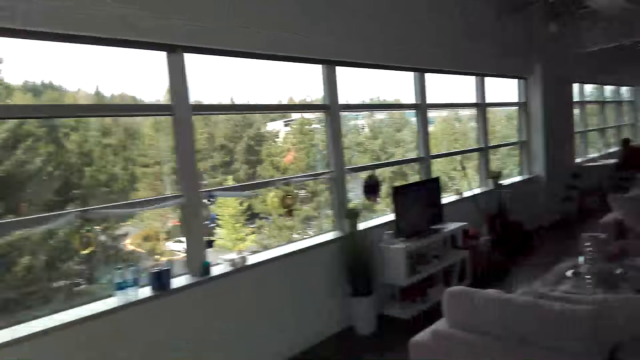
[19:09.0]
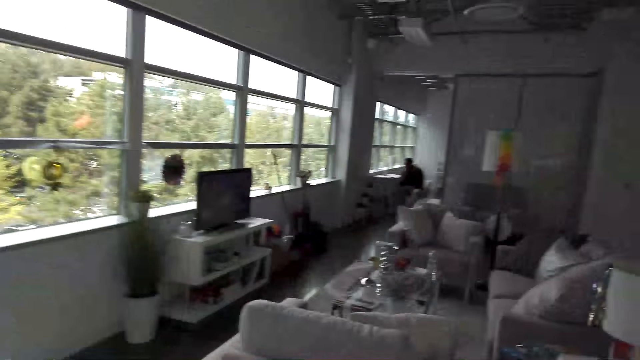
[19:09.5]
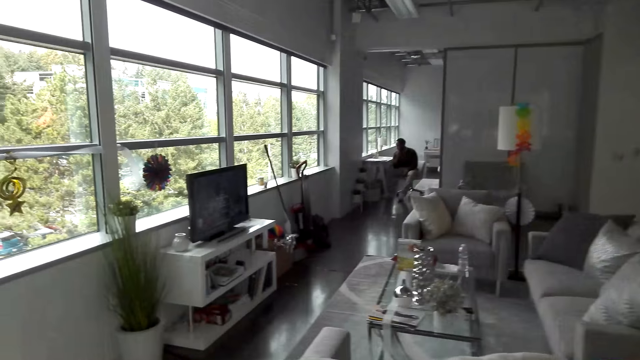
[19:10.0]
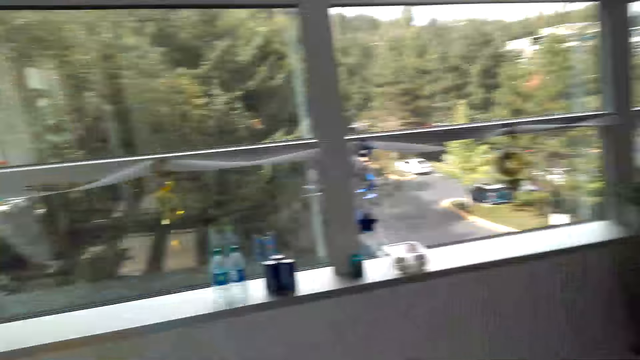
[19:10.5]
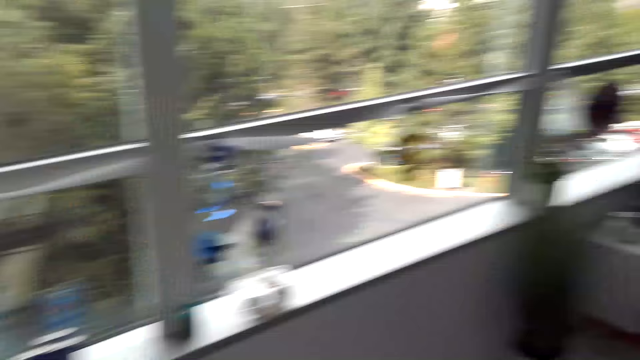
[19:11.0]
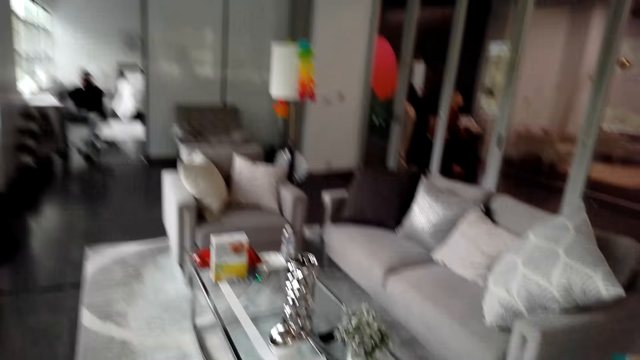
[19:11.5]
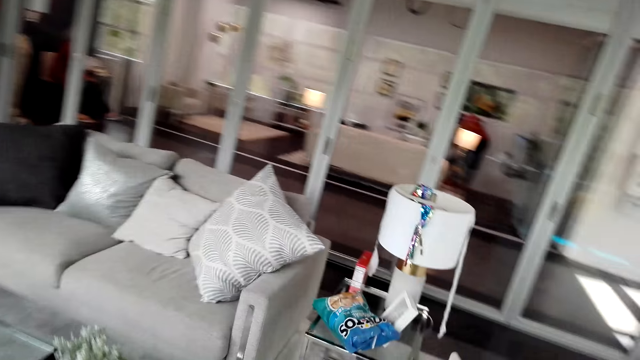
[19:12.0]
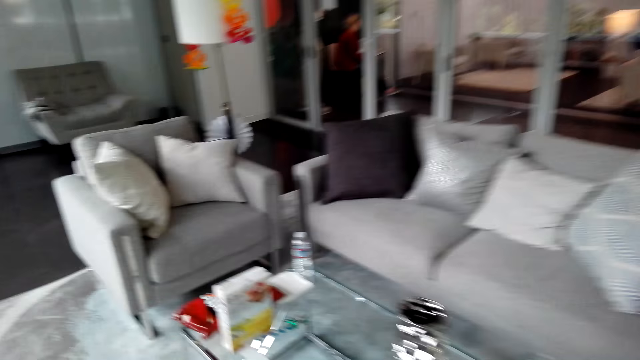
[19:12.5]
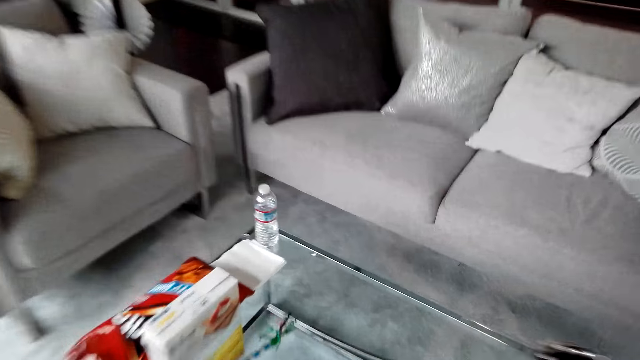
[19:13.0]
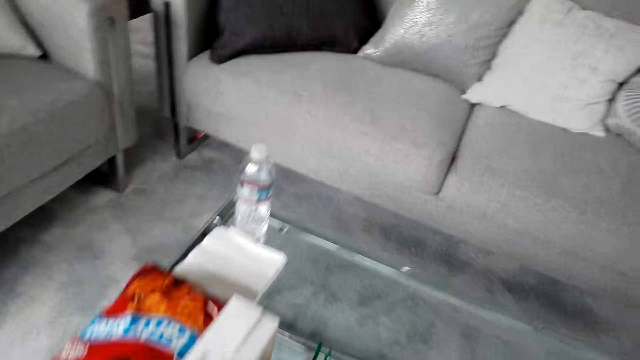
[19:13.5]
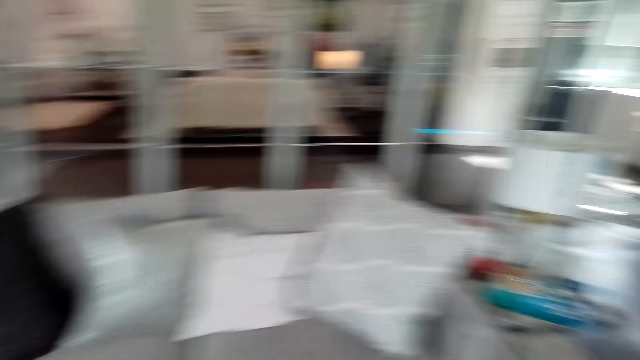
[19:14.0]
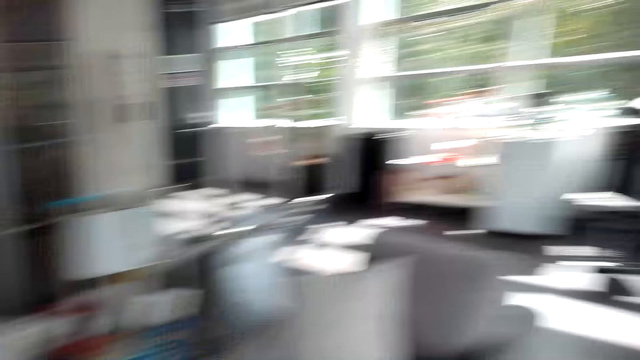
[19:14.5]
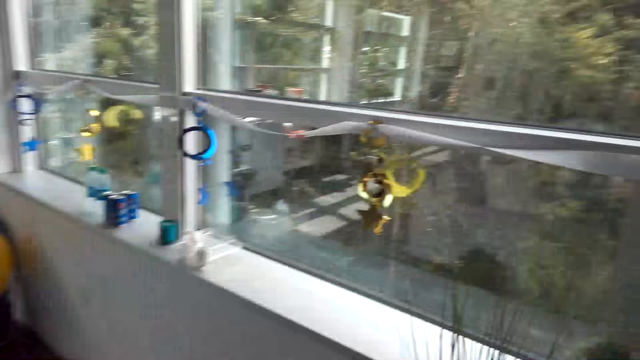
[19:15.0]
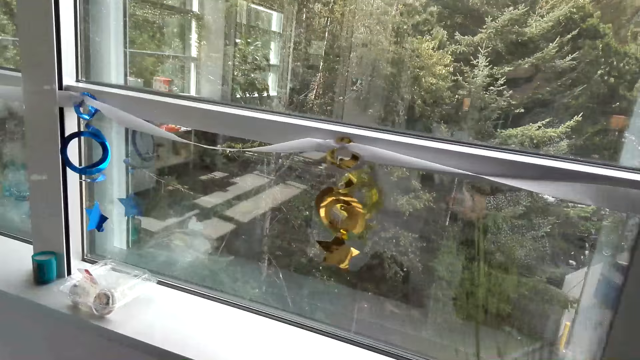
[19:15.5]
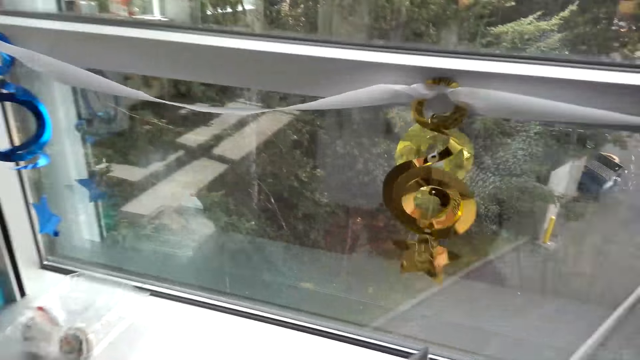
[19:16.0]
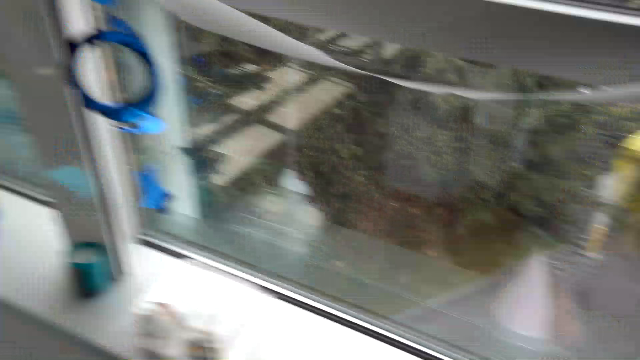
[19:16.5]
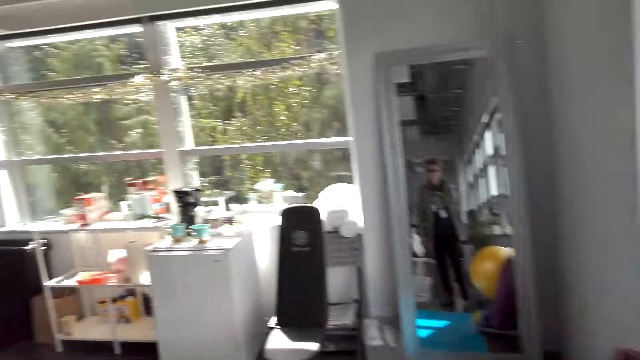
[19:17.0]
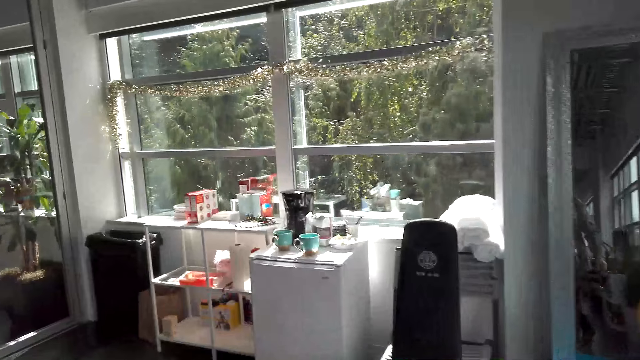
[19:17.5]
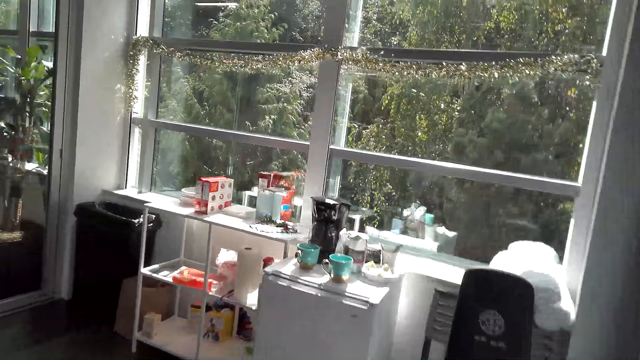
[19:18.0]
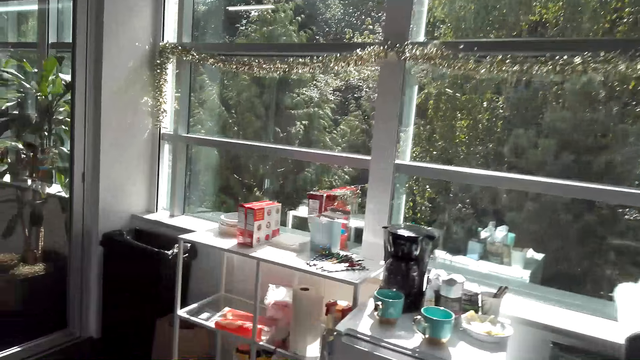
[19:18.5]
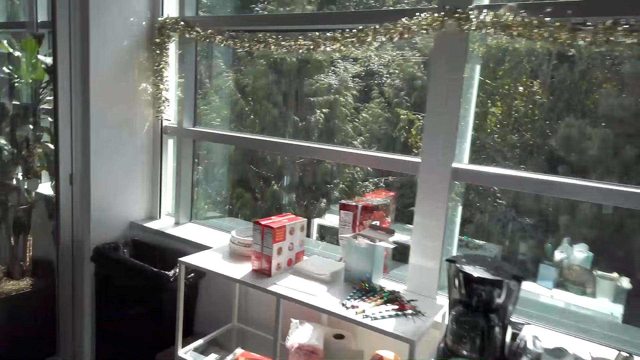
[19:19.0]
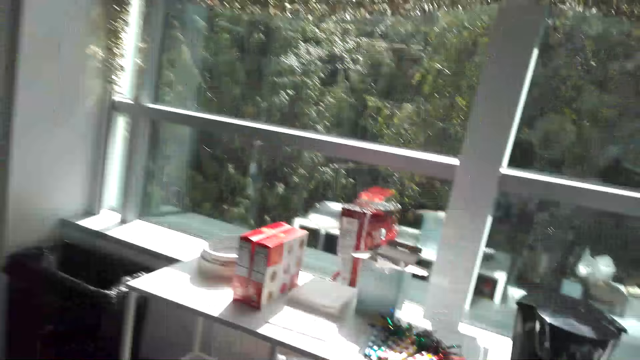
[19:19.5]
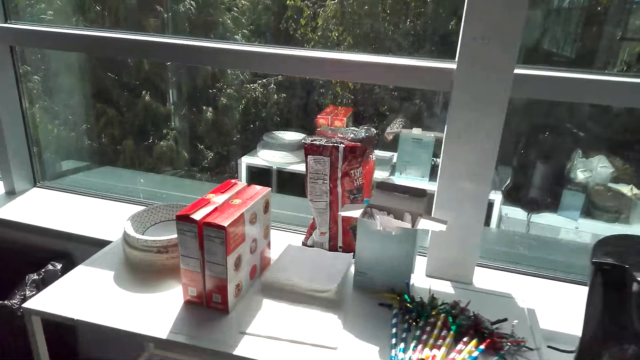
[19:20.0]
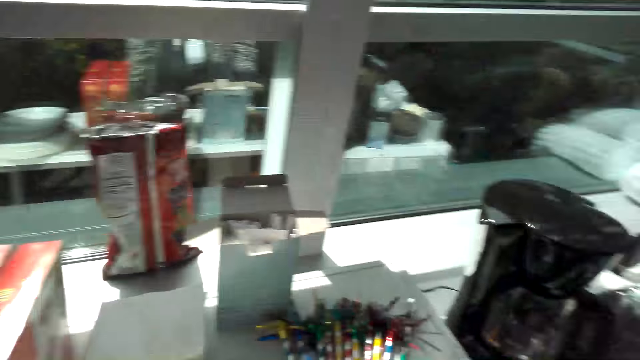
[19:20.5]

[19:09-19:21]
The camera wearer walks in the house. They bend towards the table. They pick something. They drop something. They walk in the house.

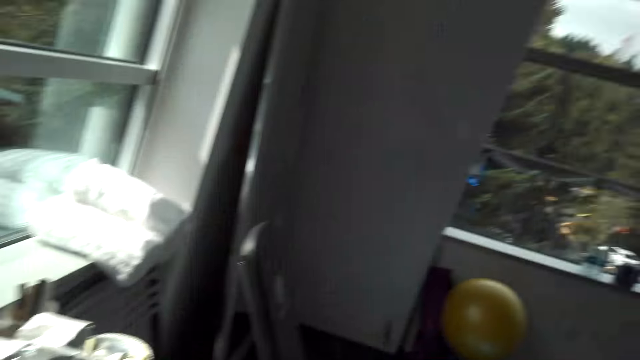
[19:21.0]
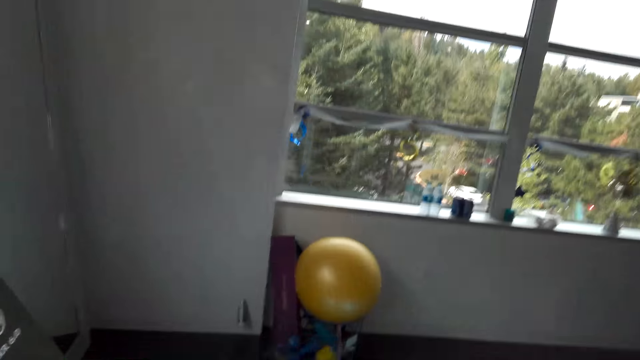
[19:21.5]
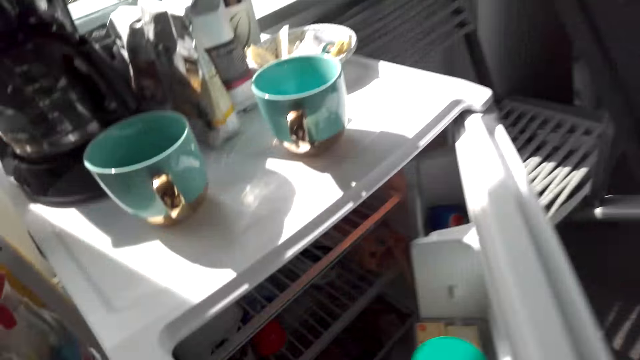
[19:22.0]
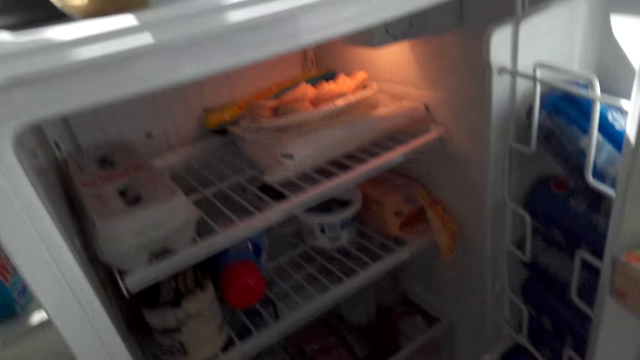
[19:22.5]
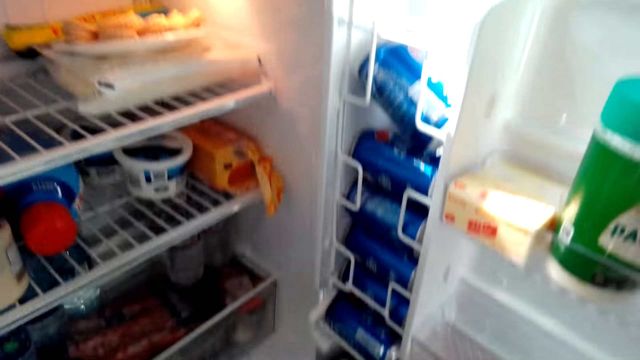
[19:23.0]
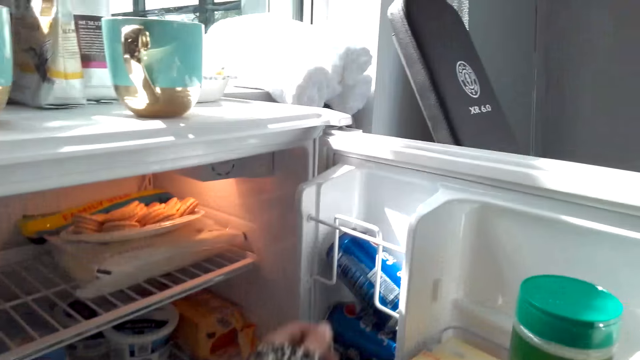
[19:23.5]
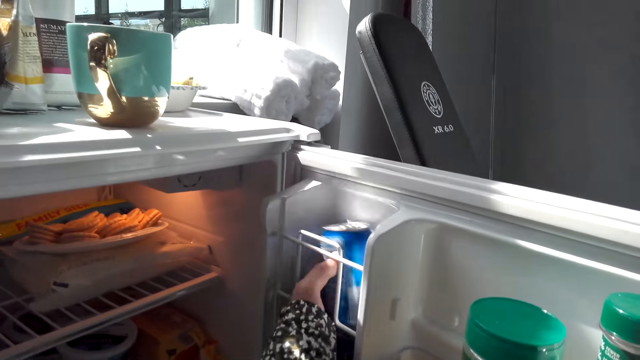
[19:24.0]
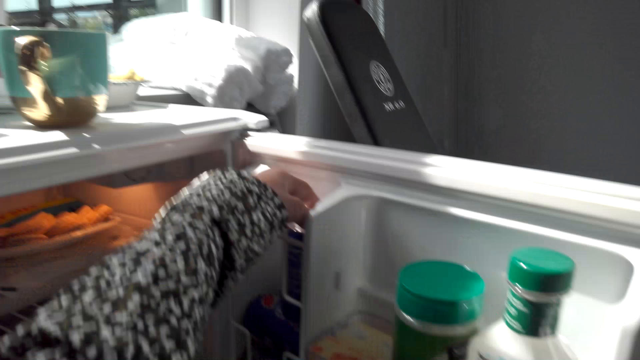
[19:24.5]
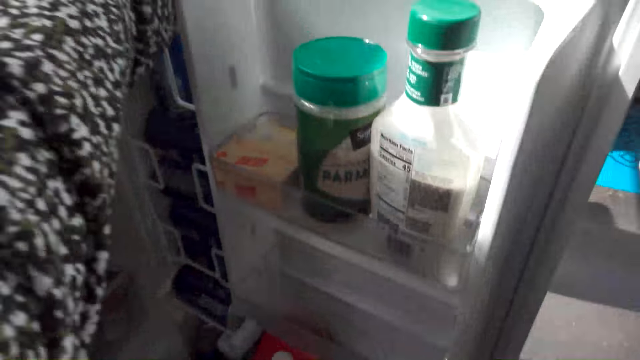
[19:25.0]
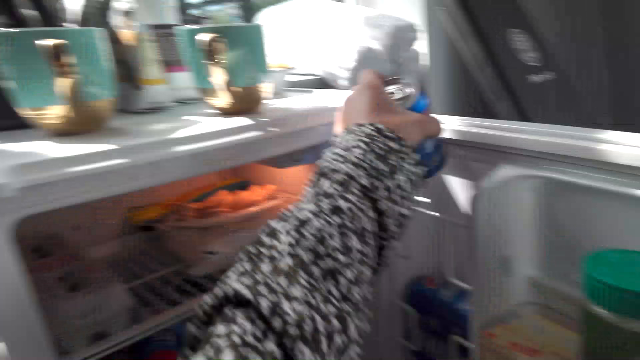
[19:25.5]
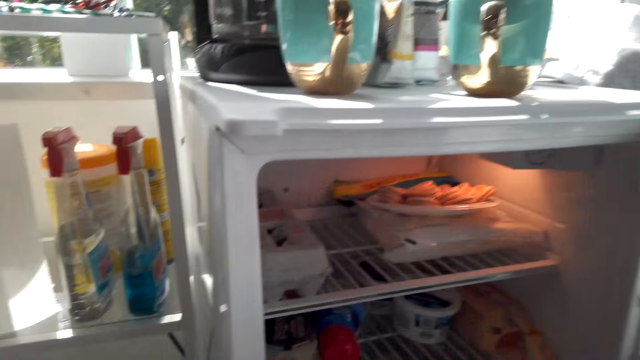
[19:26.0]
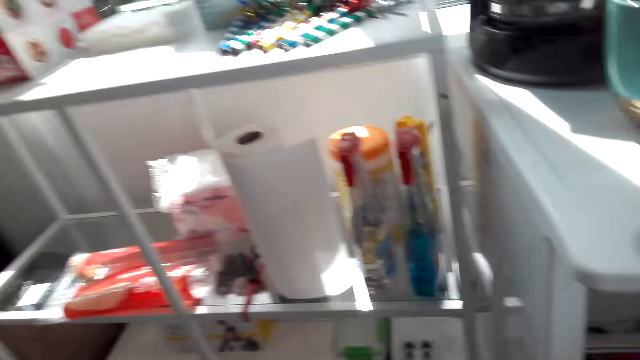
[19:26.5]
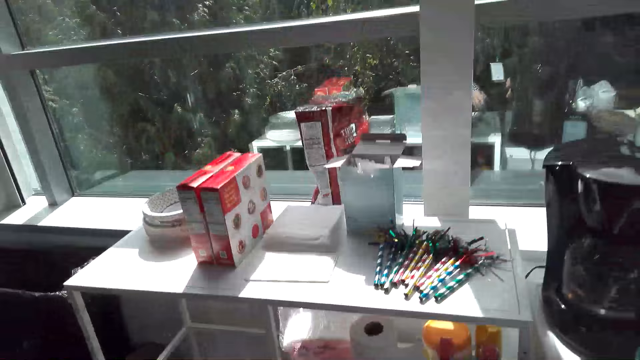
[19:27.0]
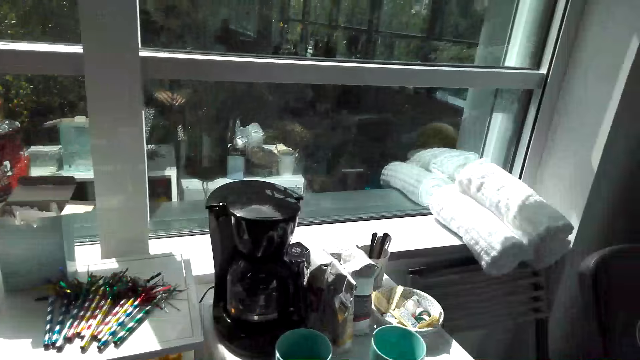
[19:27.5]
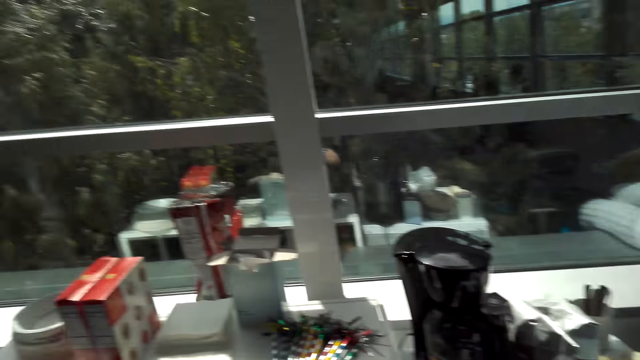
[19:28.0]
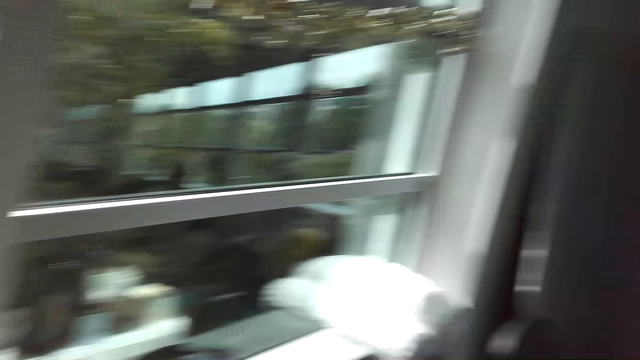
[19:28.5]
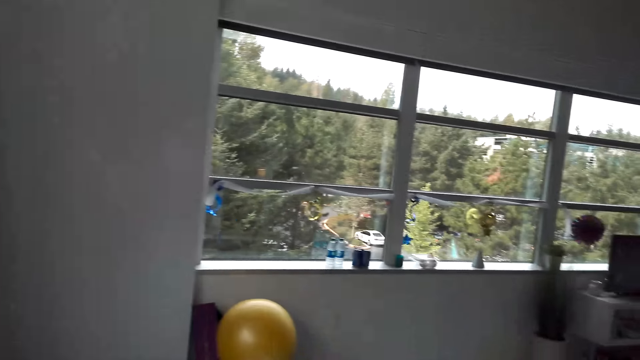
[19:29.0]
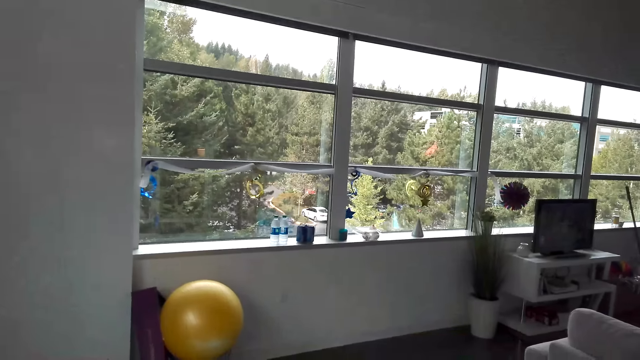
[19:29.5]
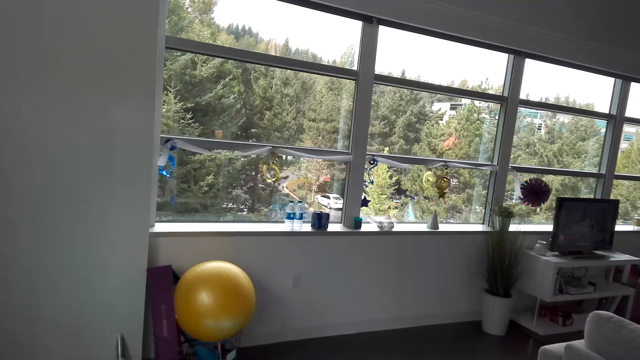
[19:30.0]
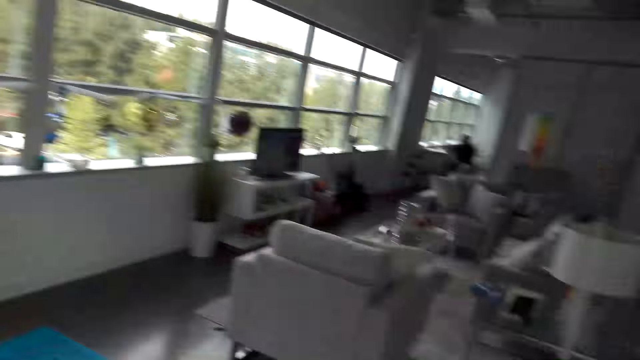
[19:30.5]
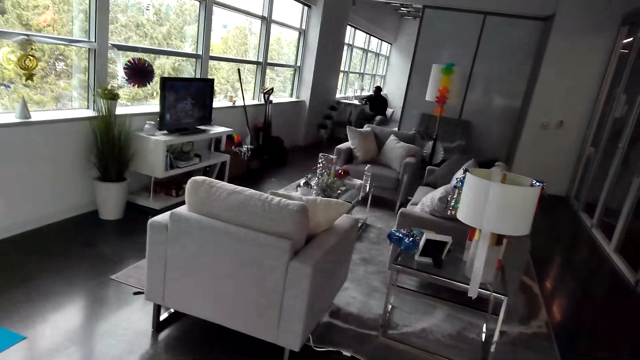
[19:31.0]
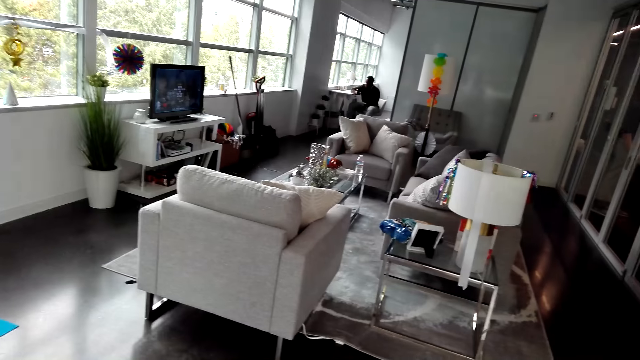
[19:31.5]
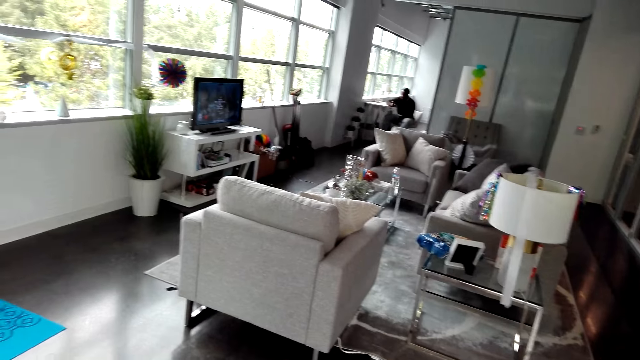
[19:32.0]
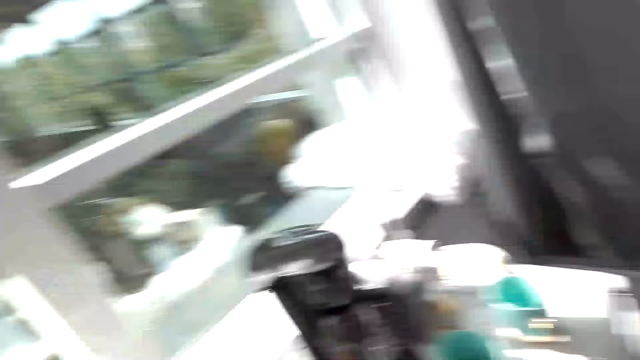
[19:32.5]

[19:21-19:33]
The camera wearer bends towards the fridge. They open the fridge. They pick a can from the fridge. They look around the house.
